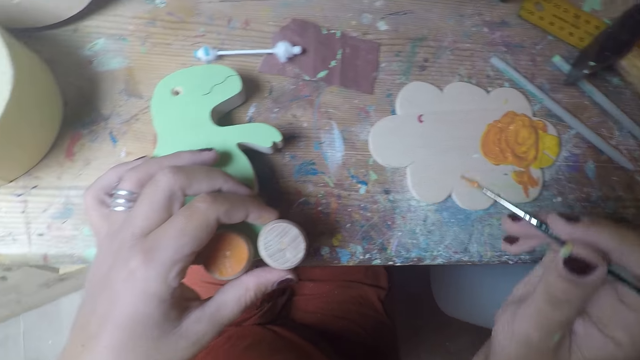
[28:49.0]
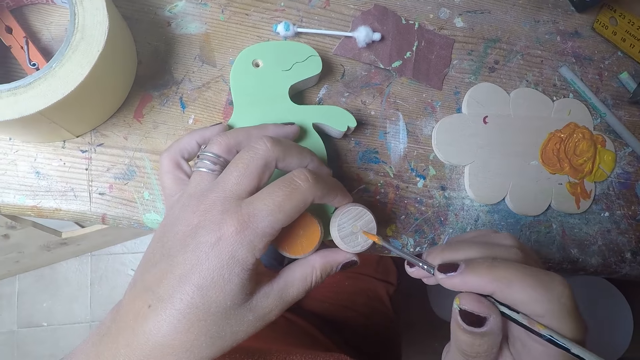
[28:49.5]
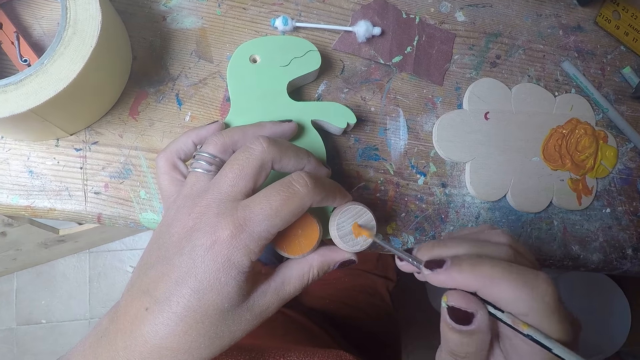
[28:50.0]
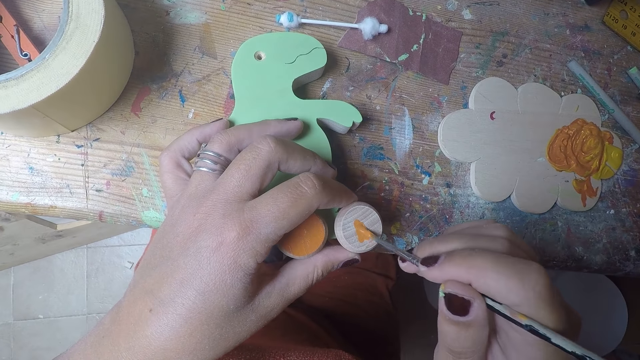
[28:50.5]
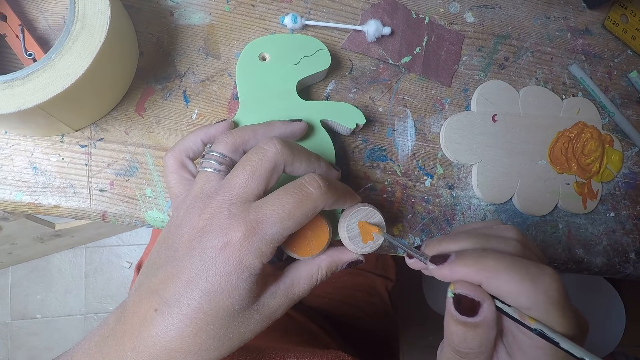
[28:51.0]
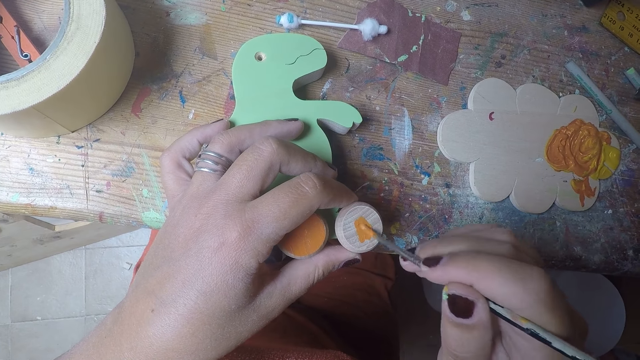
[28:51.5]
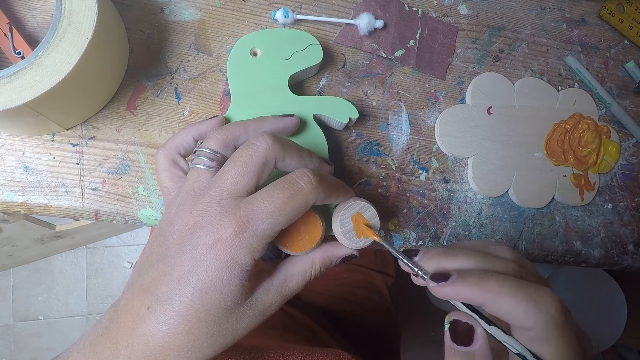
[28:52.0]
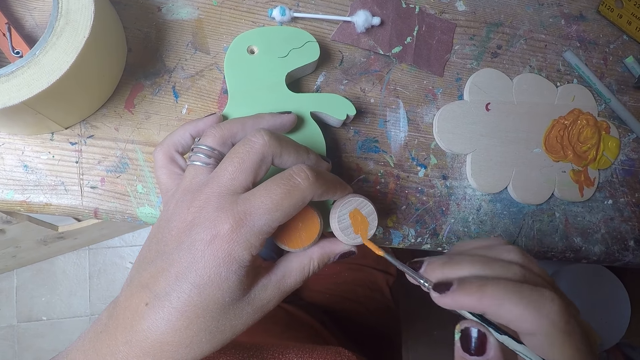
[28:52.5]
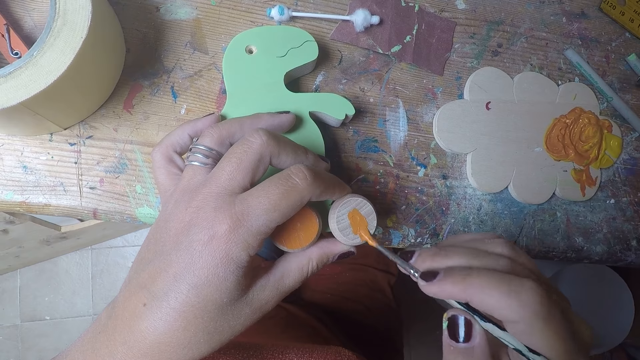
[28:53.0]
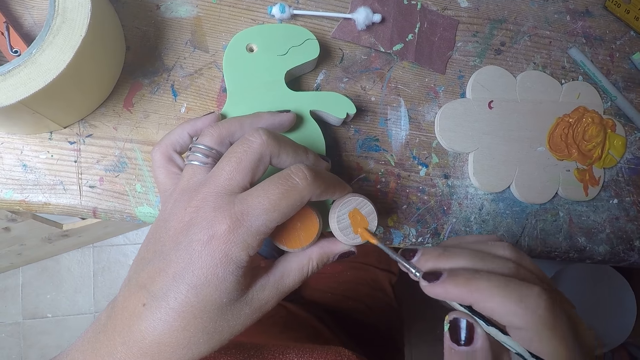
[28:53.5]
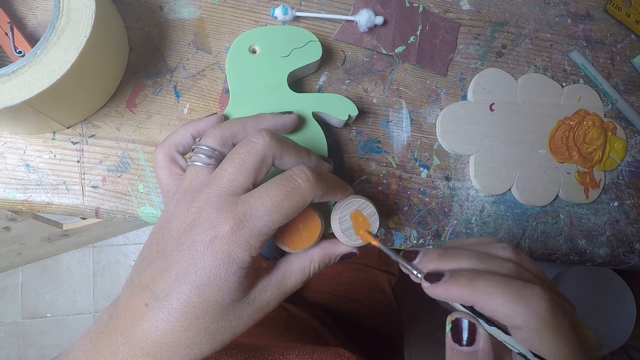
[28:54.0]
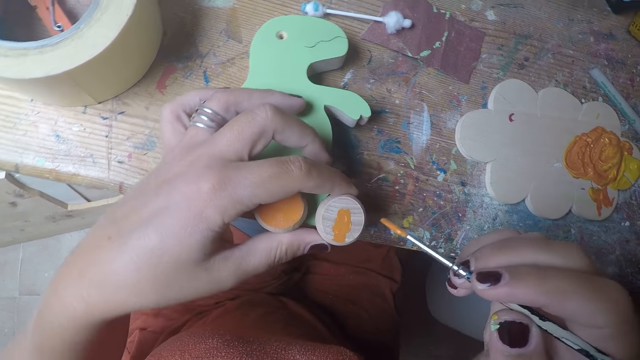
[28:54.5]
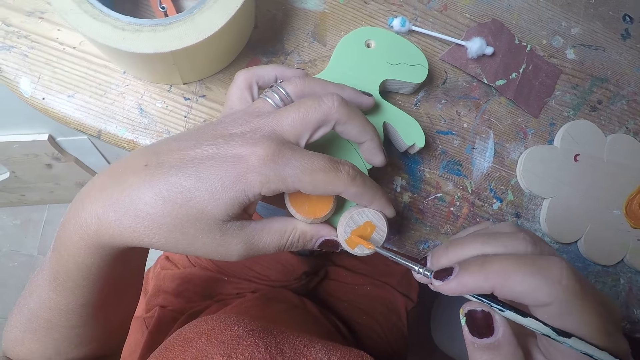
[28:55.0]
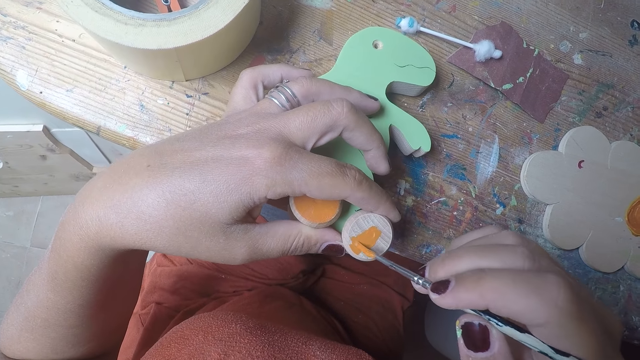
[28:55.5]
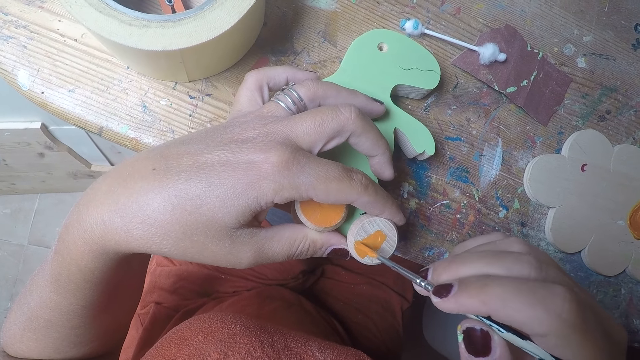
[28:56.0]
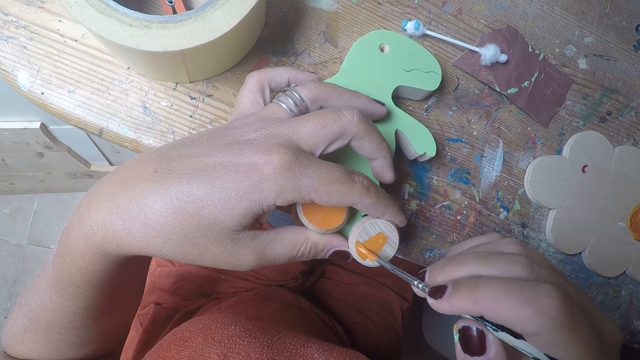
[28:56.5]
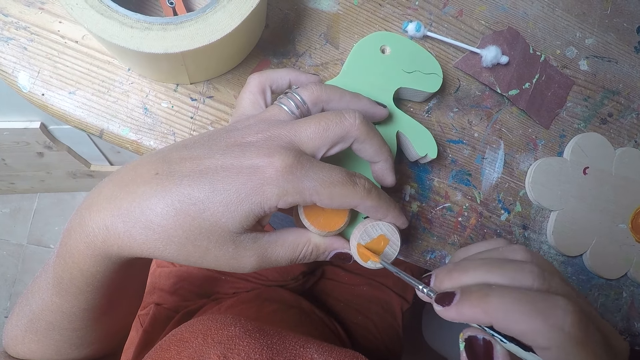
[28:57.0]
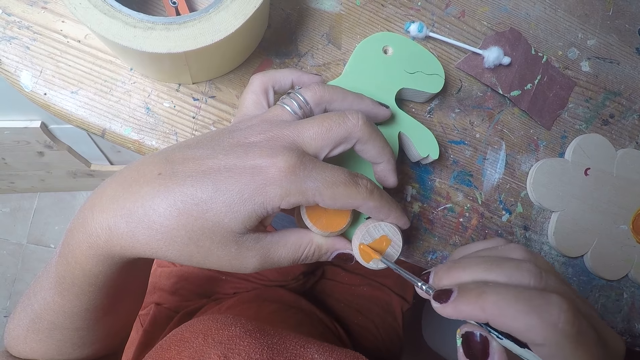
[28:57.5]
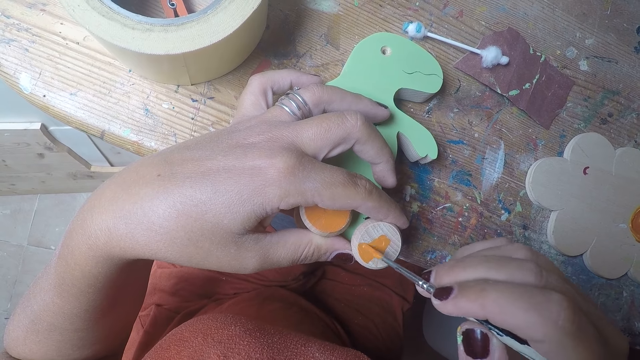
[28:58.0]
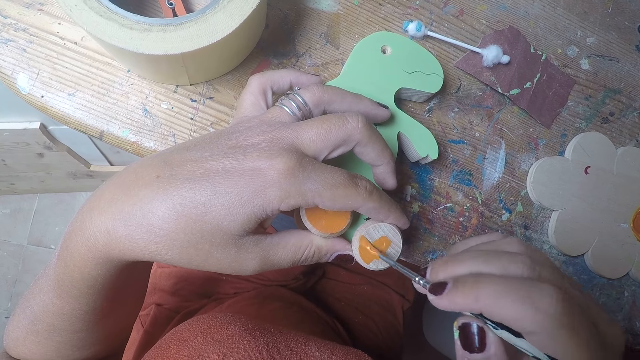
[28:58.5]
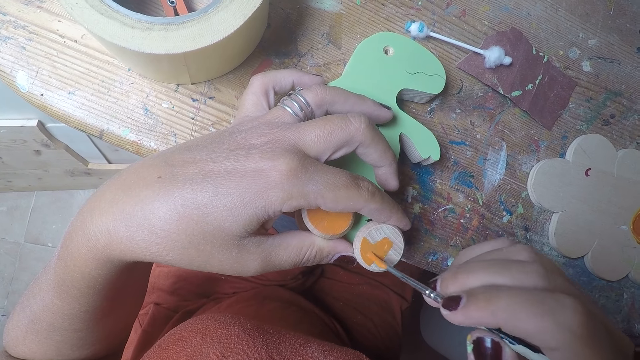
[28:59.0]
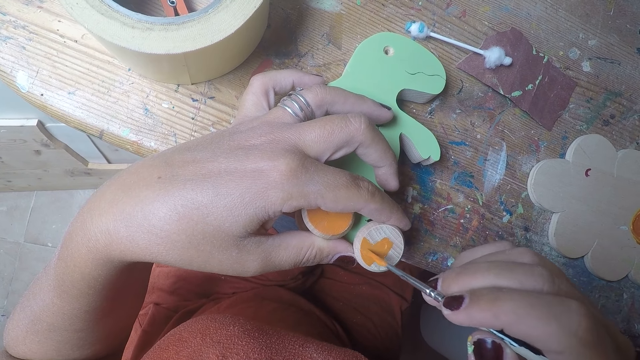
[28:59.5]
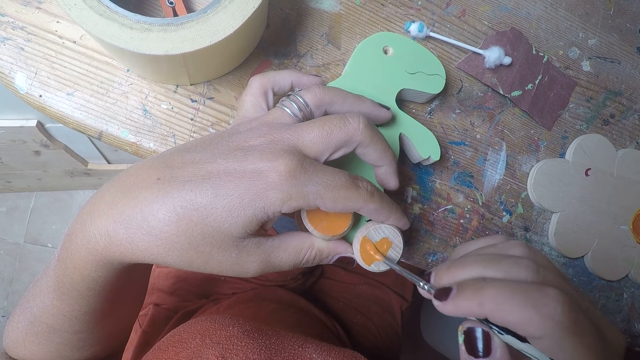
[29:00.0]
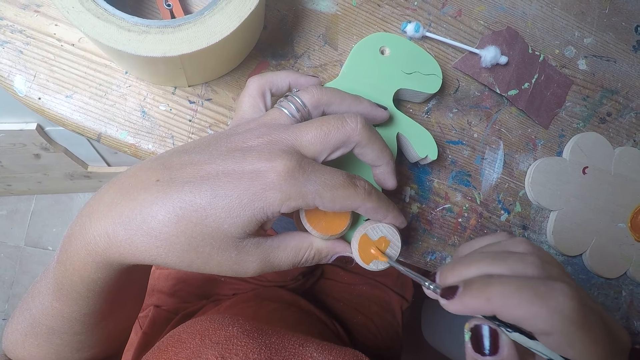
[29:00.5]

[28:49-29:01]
The camera wearer removes the brush from the paint. She paints the unpainted round wood on the wood shaped dinosaur with the brush in her right hand. She adjusts the wood shaped dinosaur with her left hand. She paints the round wood on the wood shaped dinosaur with the brush in her right hand.

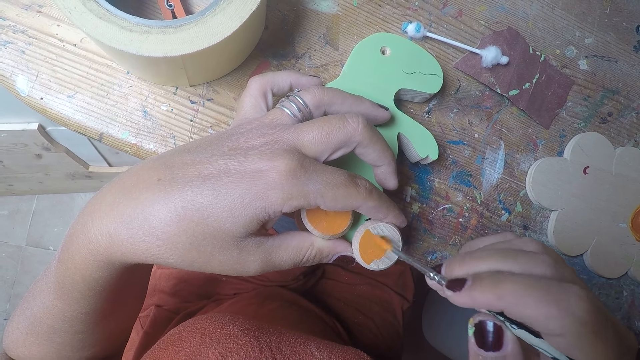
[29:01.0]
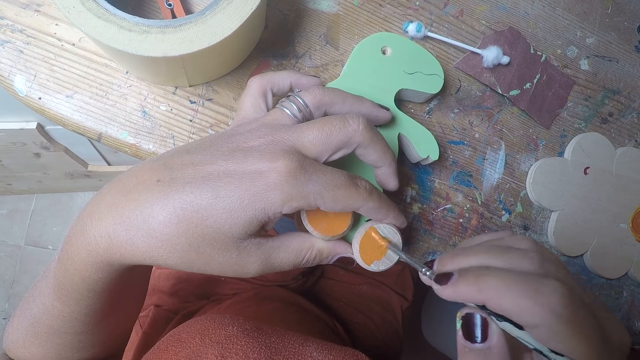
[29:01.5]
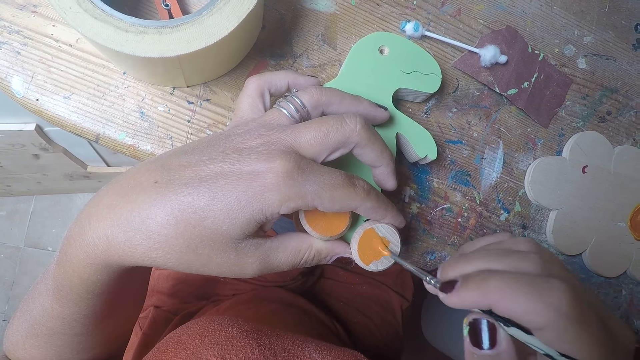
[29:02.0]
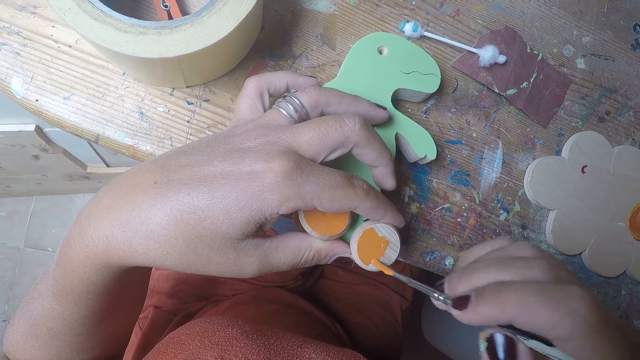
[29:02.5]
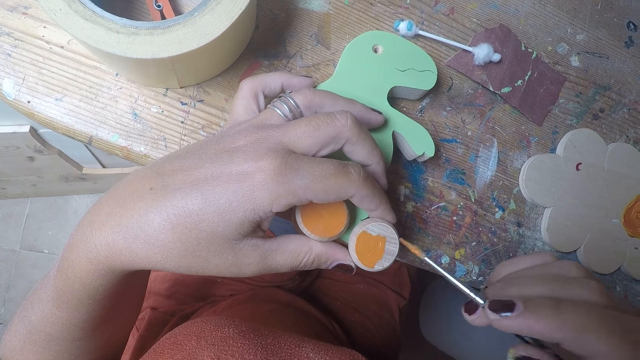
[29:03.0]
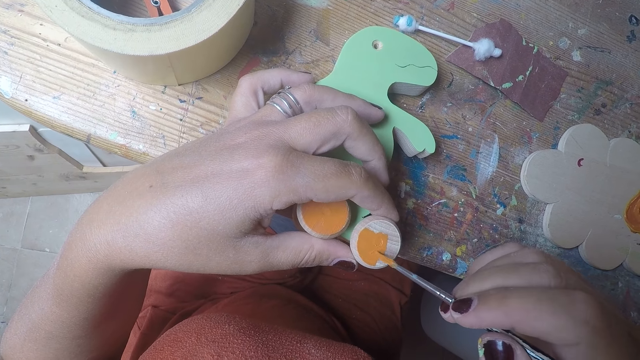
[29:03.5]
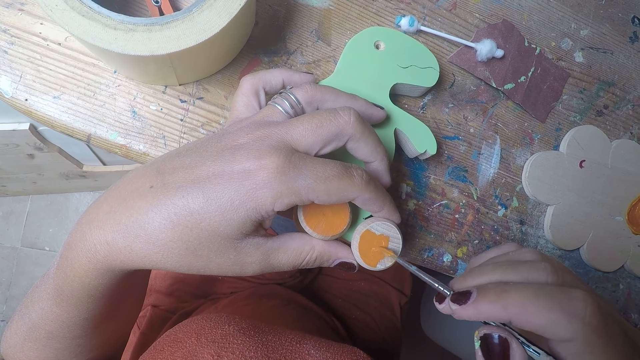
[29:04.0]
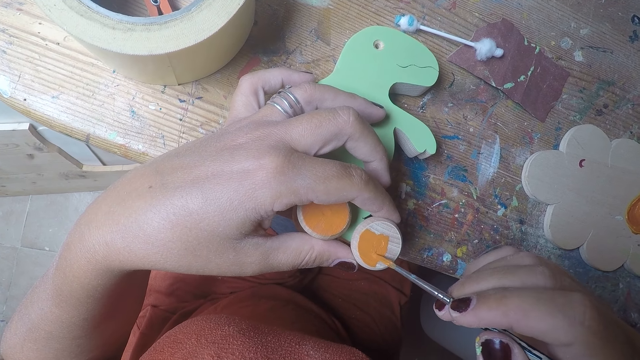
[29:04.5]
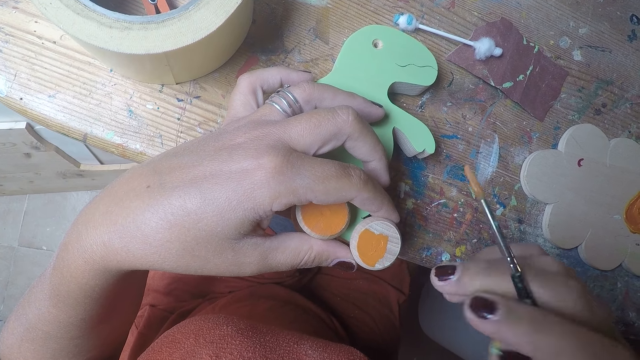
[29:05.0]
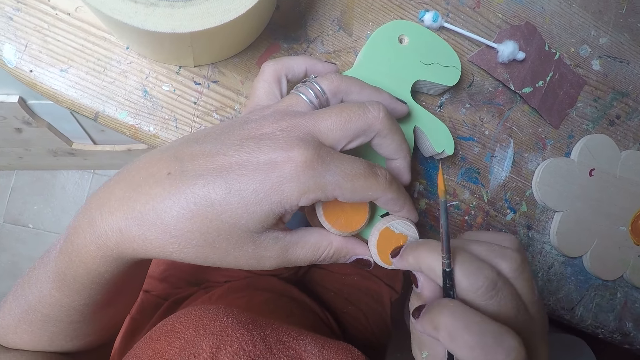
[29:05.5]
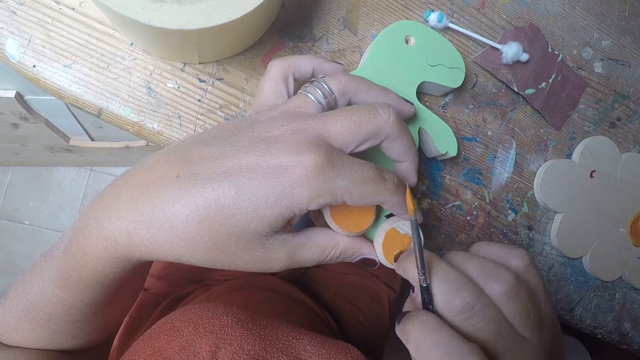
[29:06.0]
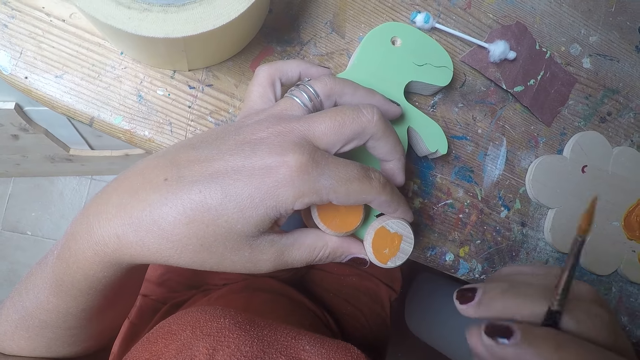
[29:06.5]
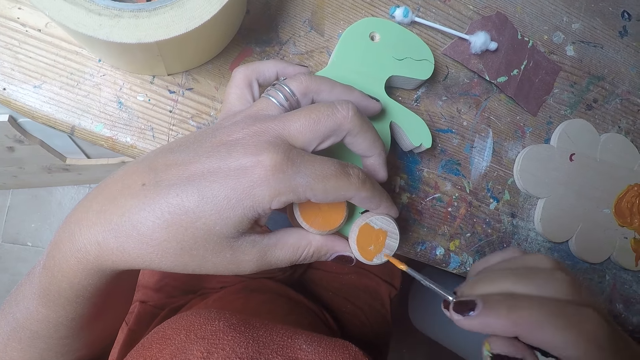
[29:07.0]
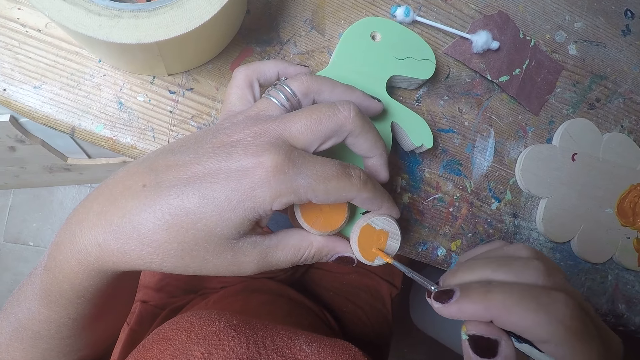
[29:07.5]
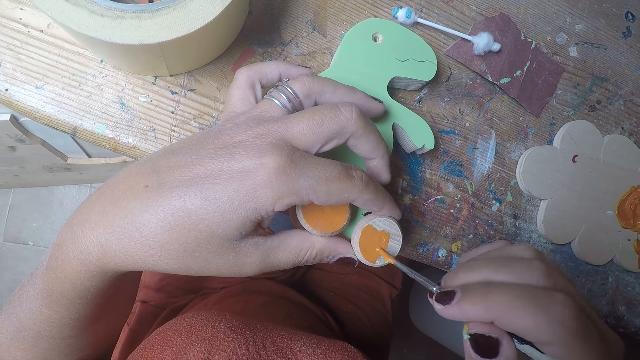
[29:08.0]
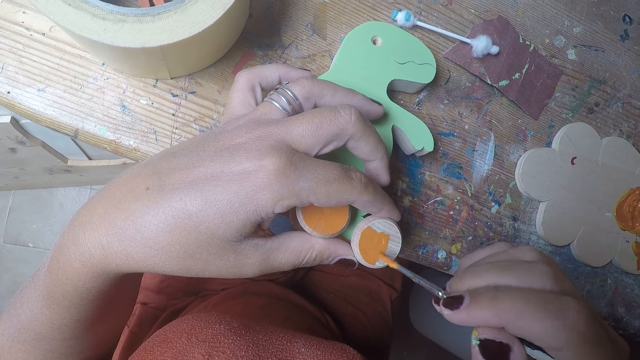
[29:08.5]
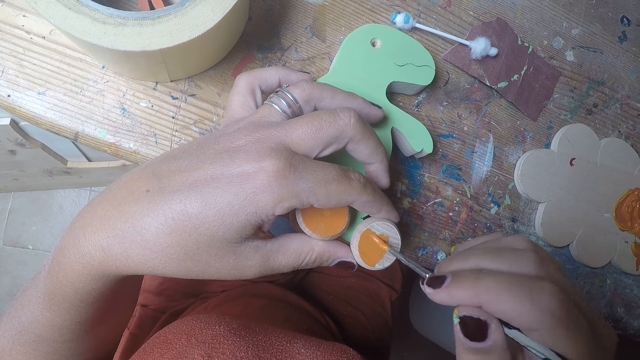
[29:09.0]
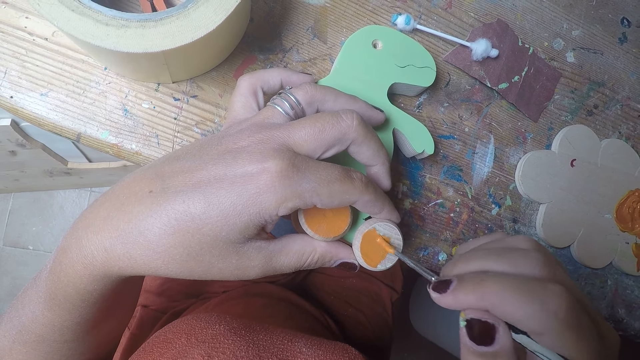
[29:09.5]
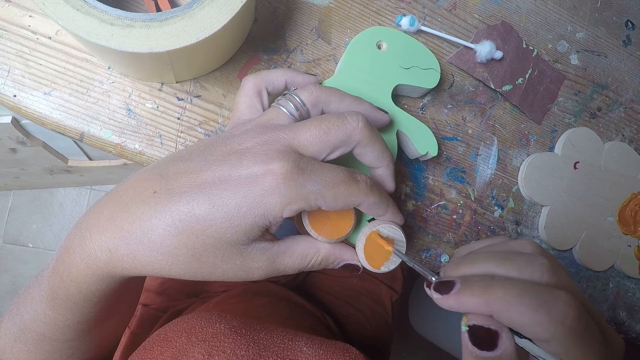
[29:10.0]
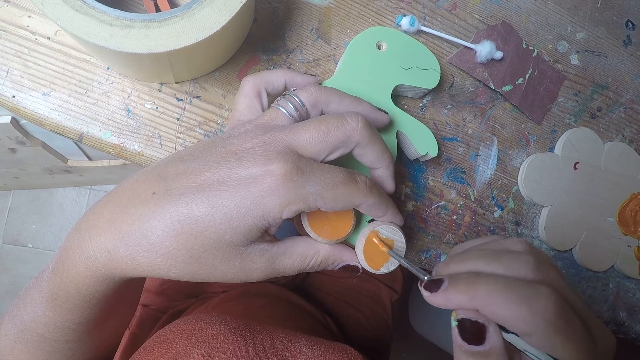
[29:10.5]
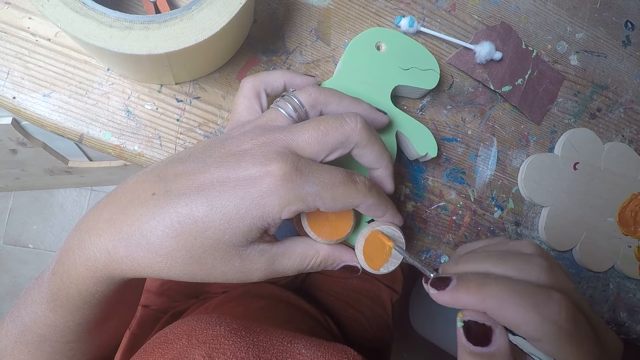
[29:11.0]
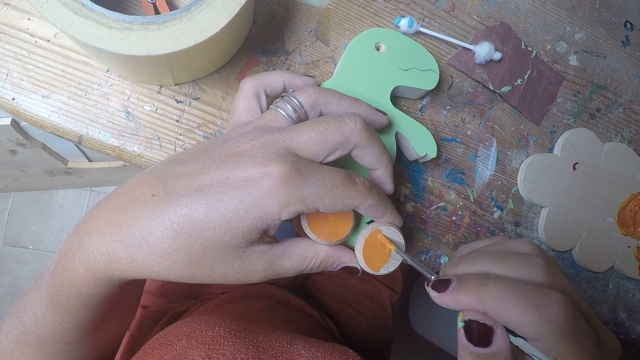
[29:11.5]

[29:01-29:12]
The camera wearer cleans the round wood on the wood shaped dinosaur with her right finger. She rubs her right fingers together. She places the brush on the wheel. She paints the round wood on the wood shaped dinosaur with the brush in her right hand.
